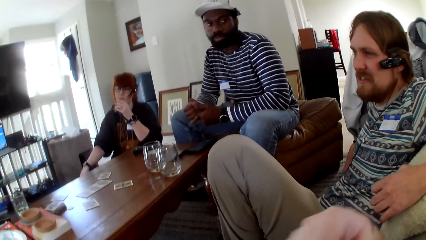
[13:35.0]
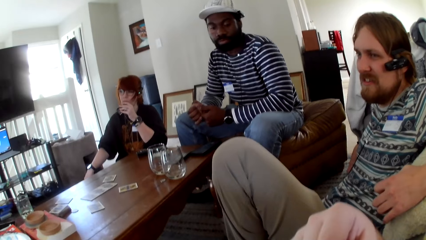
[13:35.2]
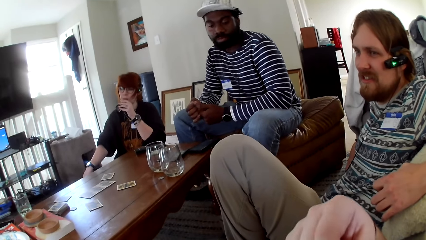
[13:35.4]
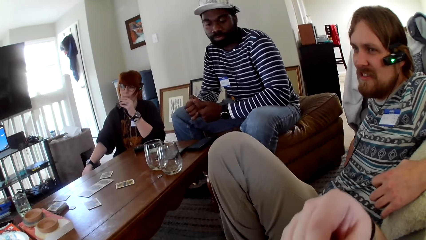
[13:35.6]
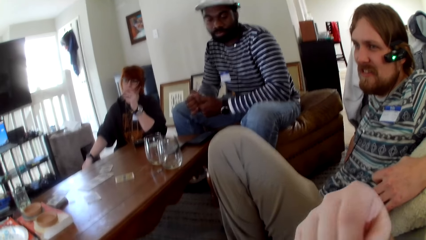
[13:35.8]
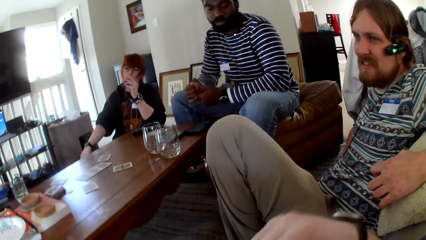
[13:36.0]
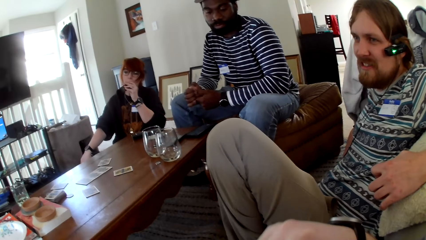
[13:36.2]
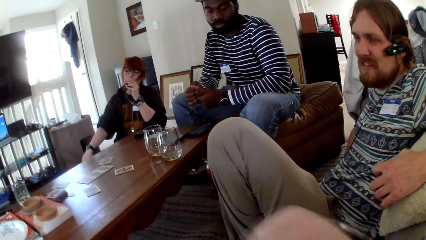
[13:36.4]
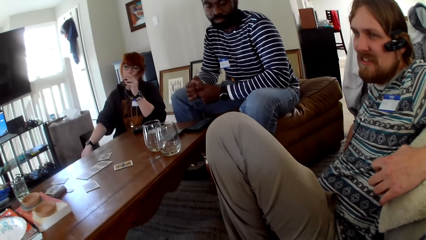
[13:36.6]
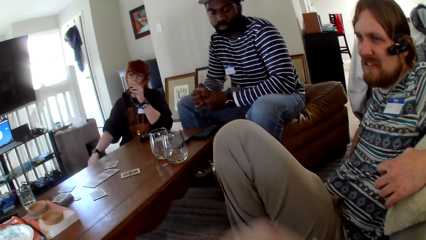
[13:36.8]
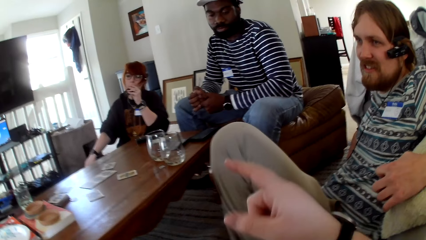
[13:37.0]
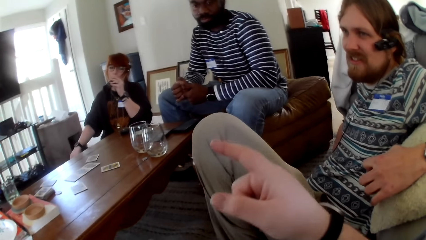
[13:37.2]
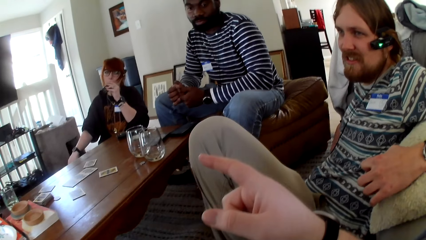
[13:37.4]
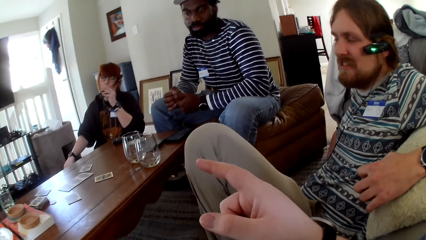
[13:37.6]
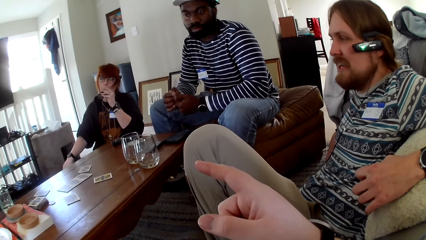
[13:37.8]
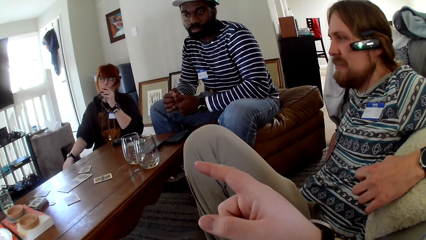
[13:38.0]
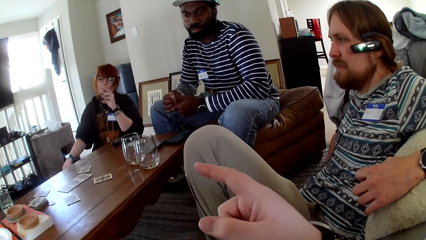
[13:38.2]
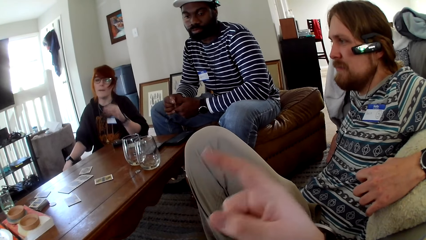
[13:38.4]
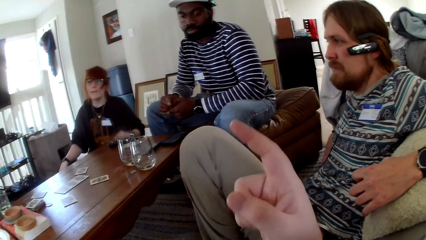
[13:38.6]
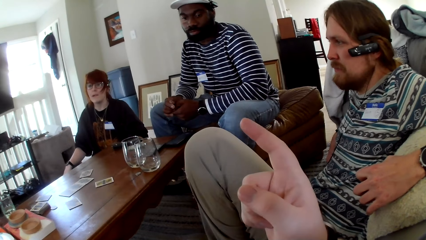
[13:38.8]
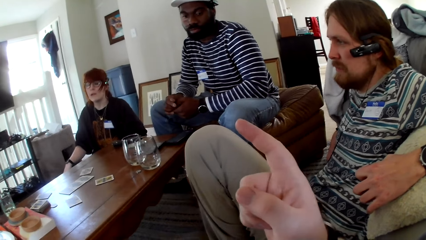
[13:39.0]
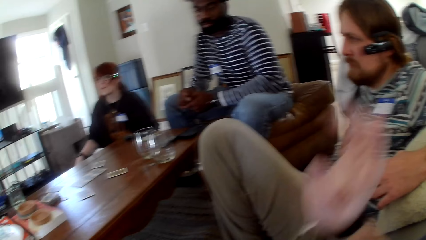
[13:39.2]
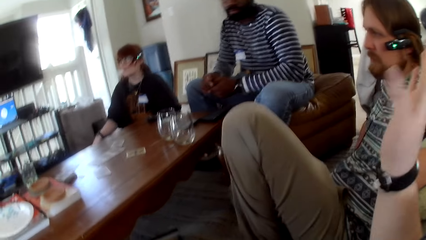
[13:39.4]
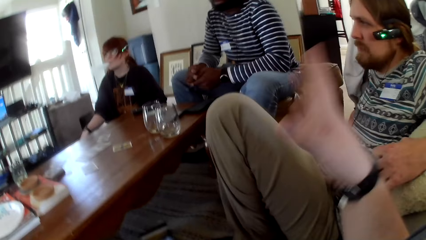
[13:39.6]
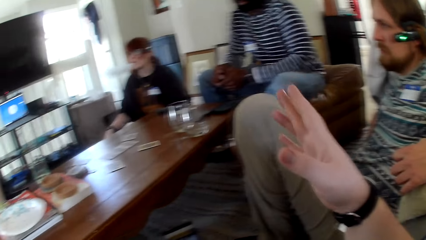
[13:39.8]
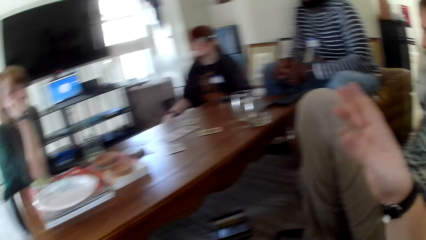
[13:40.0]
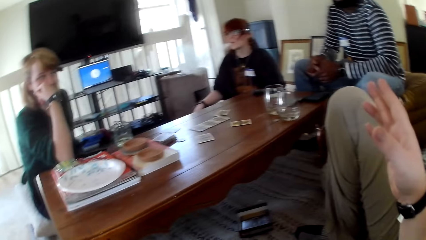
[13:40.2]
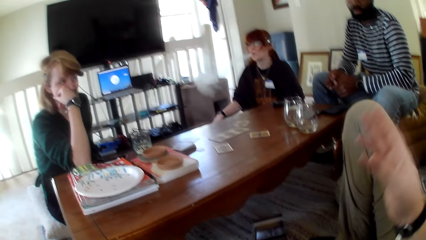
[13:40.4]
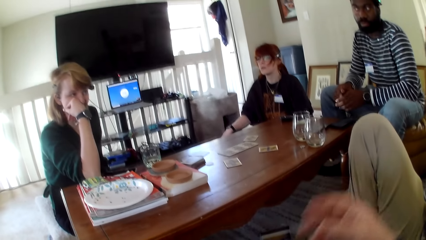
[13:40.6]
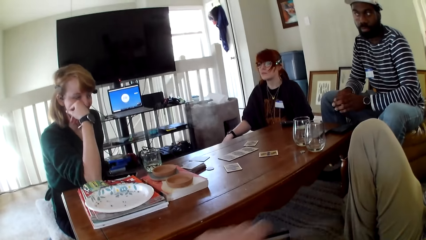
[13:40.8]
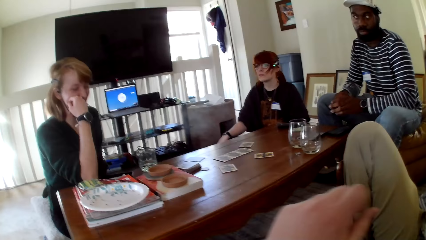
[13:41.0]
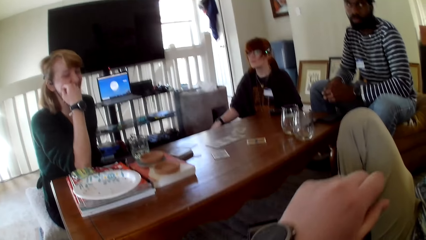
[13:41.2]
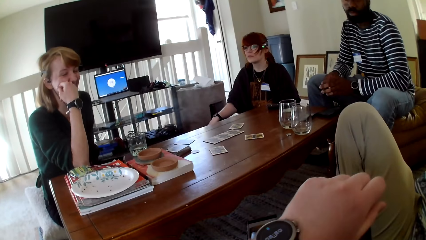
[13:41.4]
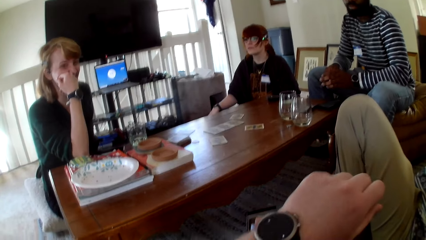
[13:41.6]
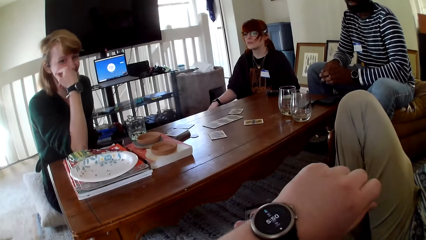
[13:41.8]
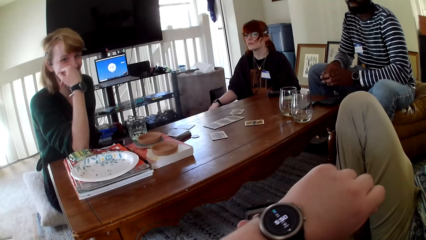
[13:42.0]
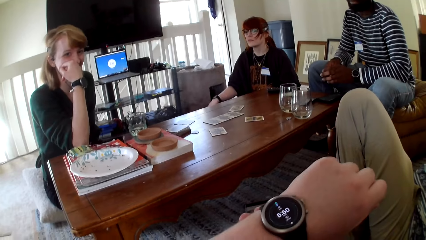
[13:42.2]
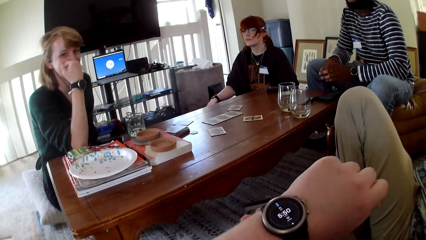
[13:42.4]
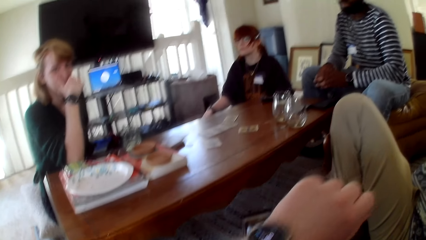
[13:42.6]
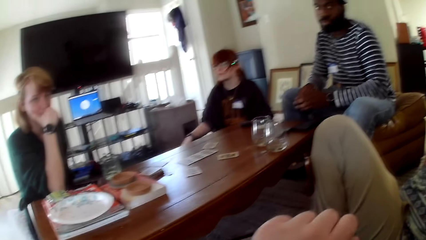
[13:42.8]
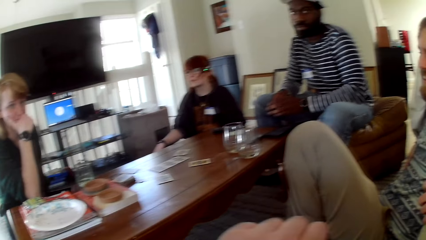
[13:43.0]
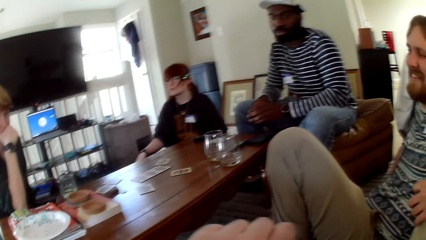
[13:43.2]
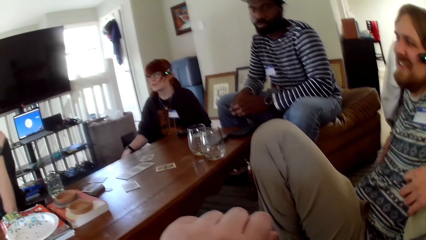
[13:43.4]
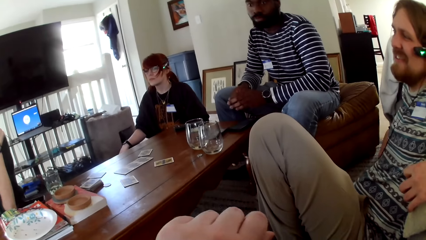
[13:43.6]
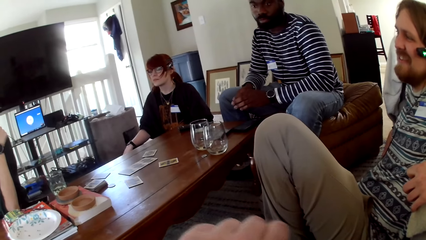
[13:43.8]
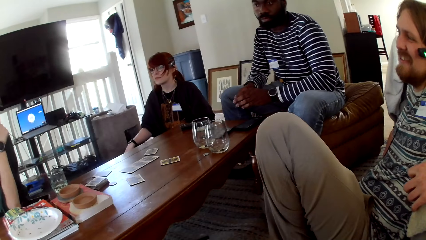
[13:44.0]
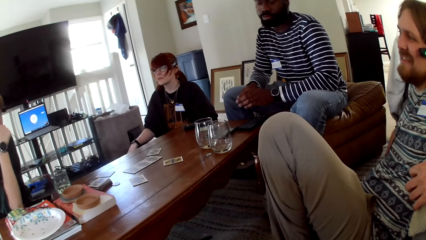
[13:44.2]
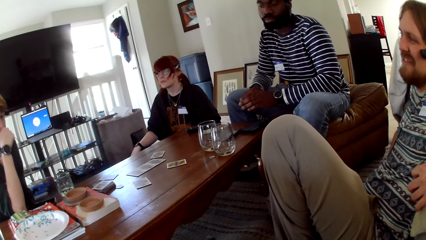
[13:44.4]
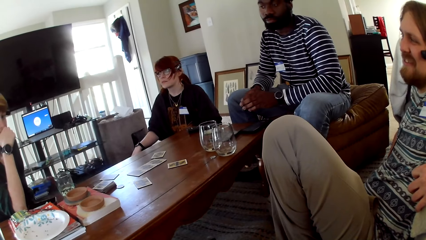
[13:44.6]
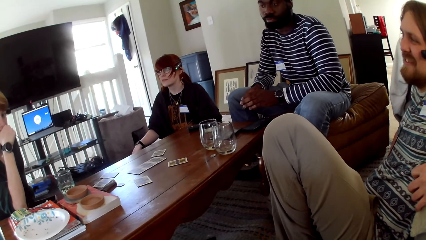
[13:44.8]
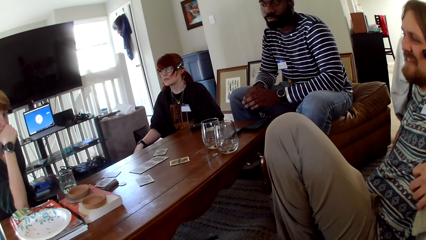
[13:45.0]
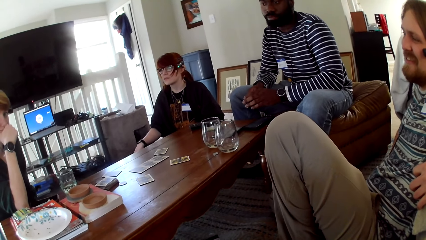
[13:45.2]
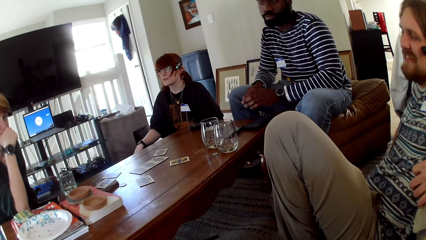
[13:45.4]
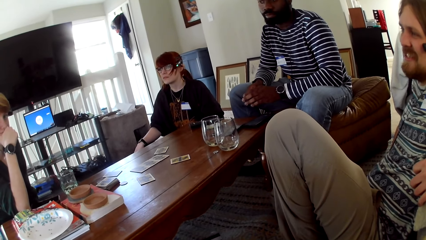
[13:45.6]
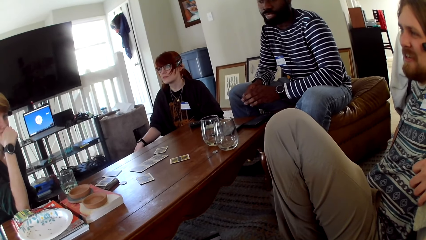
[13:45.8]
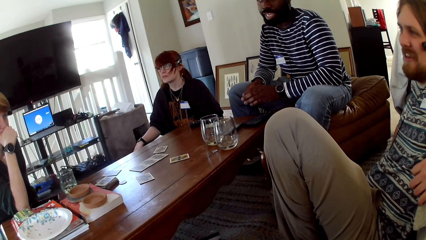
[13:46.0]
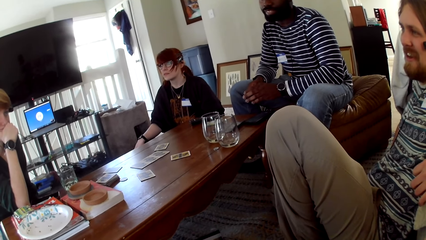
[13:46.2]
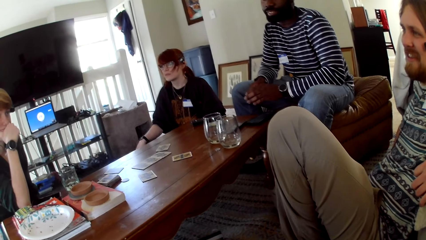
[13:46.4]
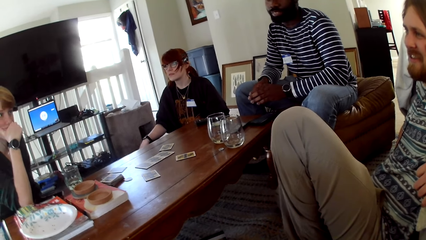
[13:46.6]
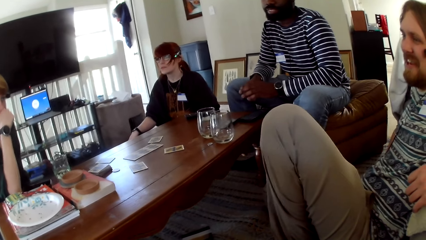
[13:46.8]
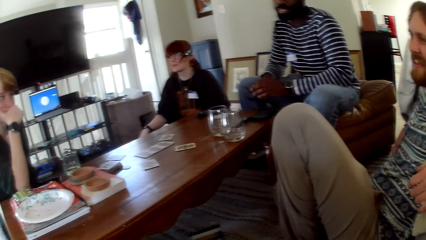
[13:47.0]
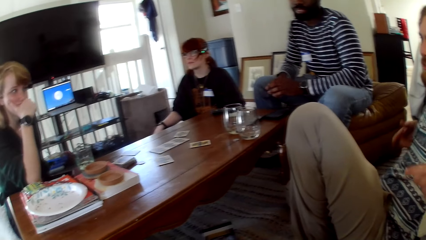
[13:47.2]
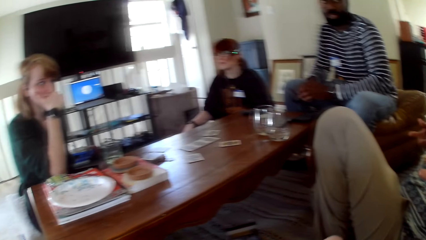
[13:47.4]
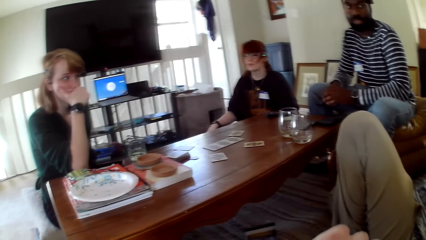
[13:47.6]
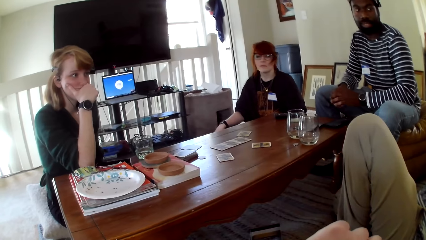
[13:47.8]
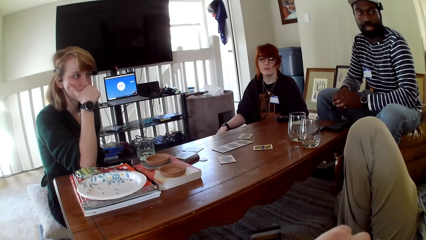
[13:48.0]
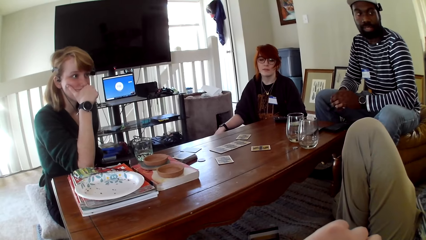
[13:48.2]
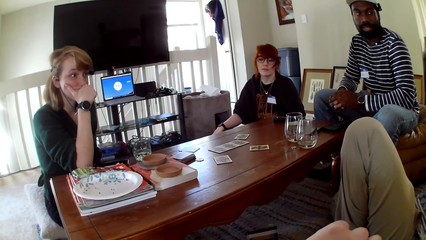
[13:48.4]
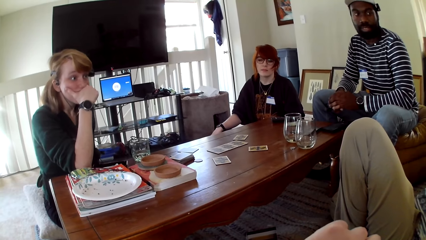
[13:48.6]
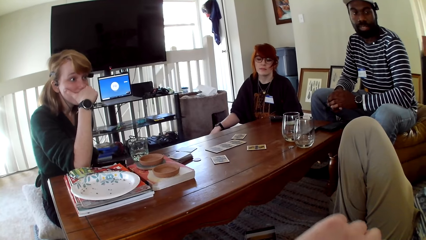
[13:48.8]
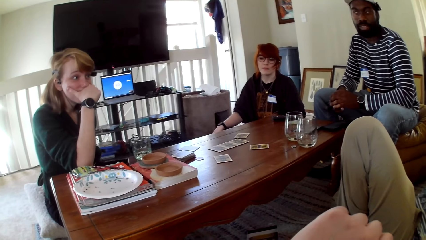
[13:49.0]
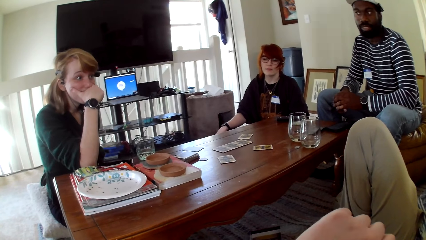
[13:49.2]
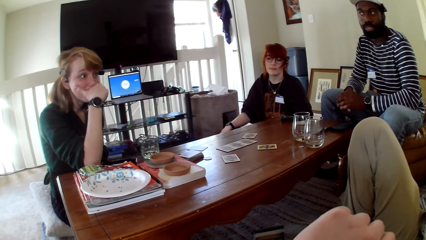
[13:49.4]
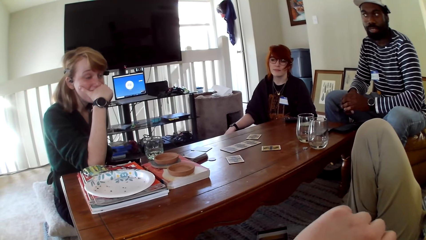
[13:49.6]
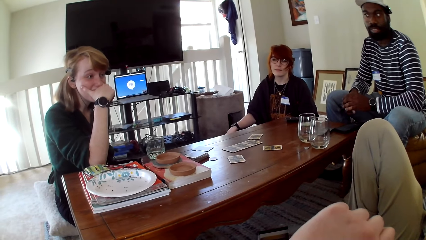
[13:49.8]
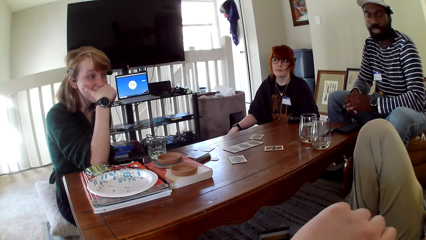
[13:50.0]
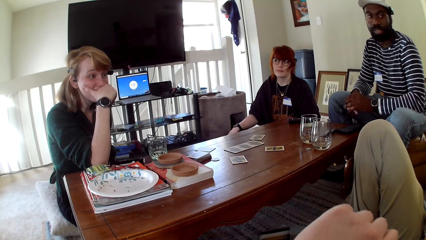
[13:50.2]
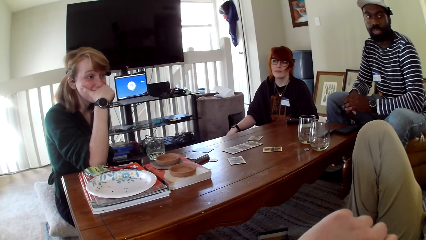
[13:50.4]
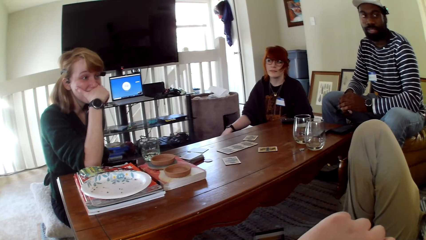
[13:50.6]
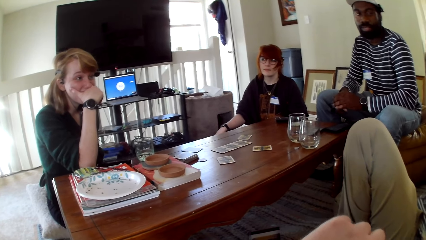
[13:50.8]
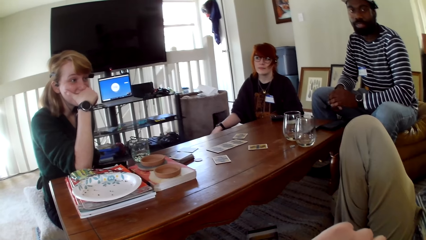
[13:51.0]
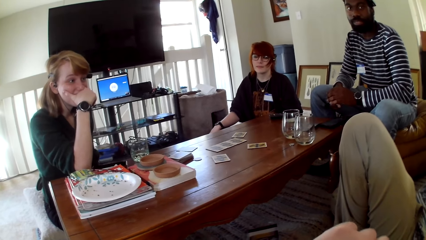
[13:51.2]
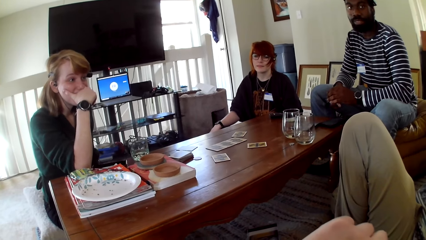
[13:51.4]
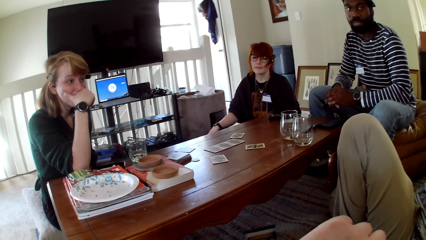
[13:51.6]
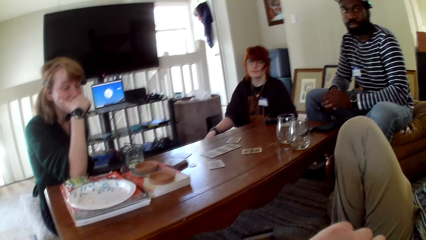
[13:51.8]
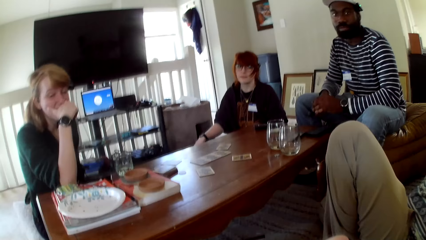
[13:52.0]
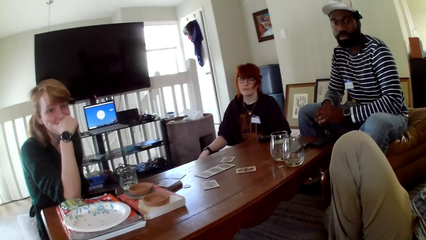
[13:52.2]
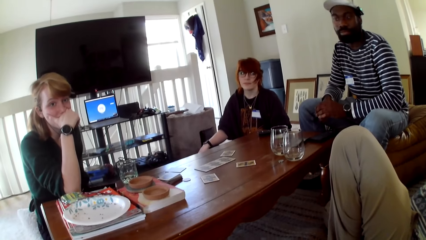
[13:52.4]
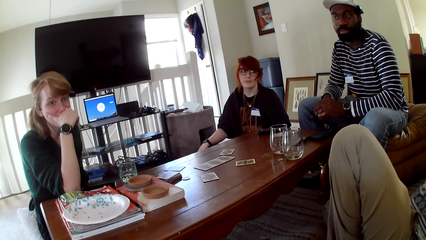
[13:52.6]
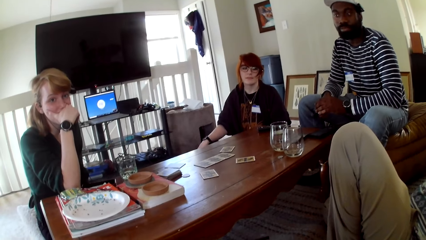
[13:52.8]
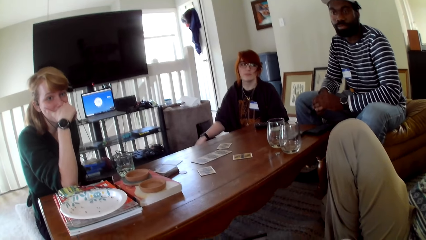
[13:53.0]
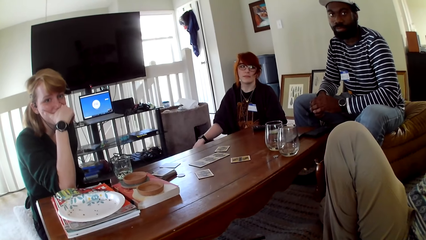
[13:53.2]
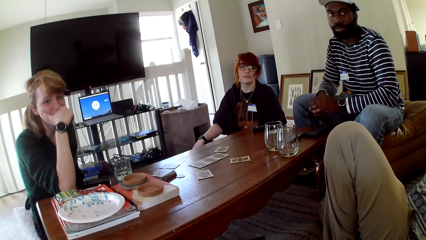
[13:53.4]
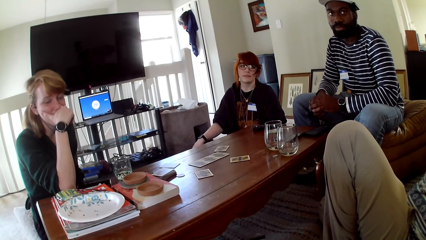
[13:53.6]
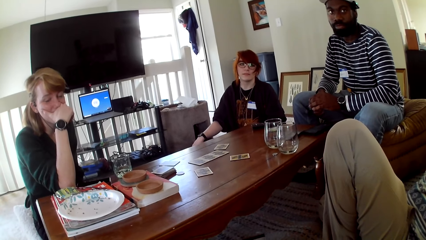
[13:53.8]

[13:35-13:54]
The camera wearer gestures his hand. A woman smokes a vape. The woman raises a hand up. The woman pulls the vape off her mouth. The camera wearer gestures his hand. He raises a hand up. He looks at the watch.
